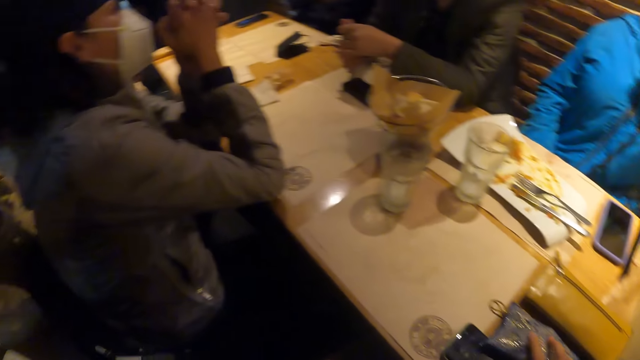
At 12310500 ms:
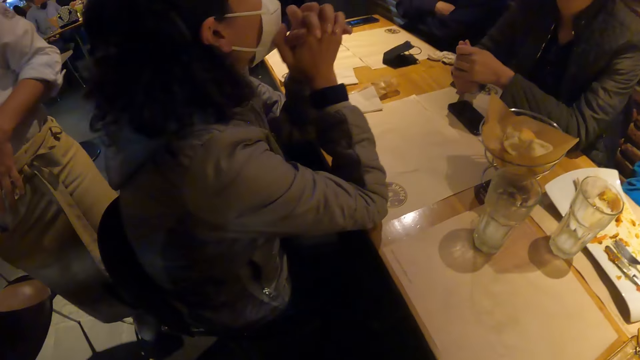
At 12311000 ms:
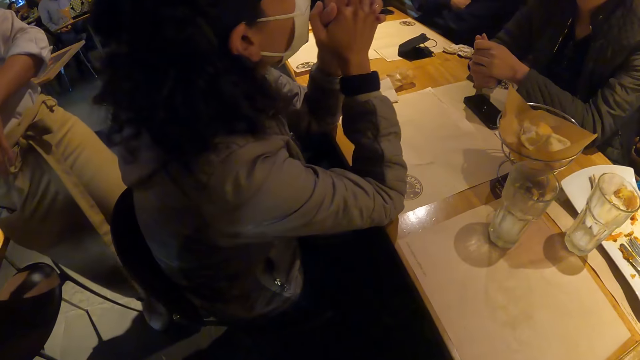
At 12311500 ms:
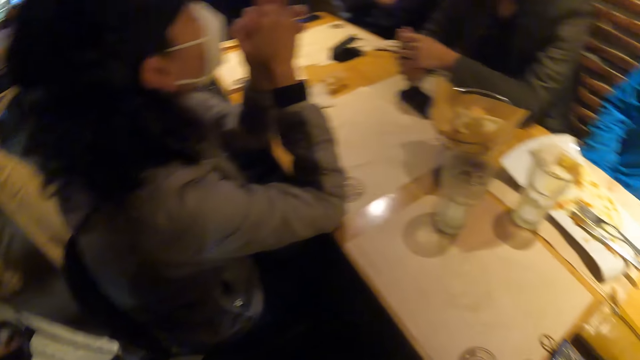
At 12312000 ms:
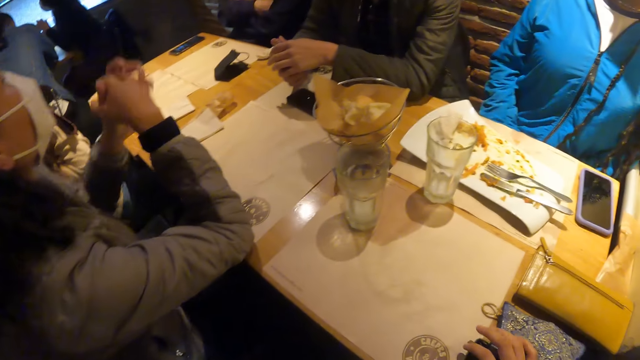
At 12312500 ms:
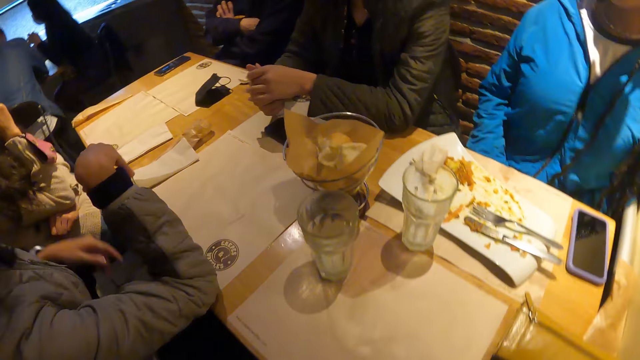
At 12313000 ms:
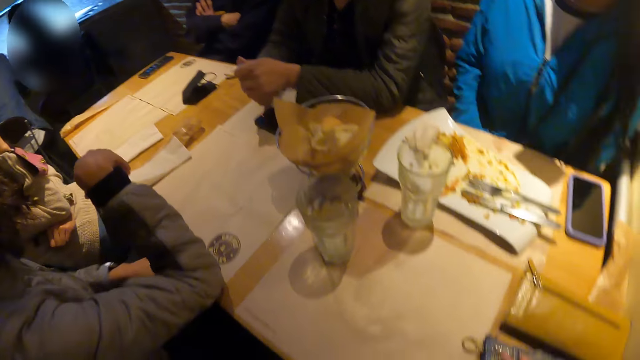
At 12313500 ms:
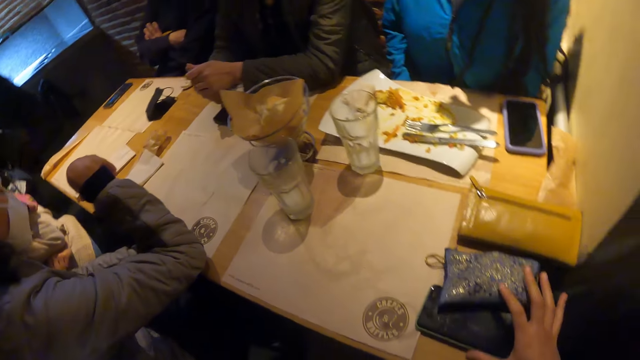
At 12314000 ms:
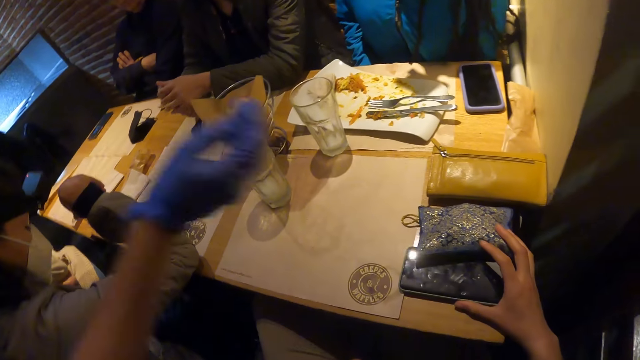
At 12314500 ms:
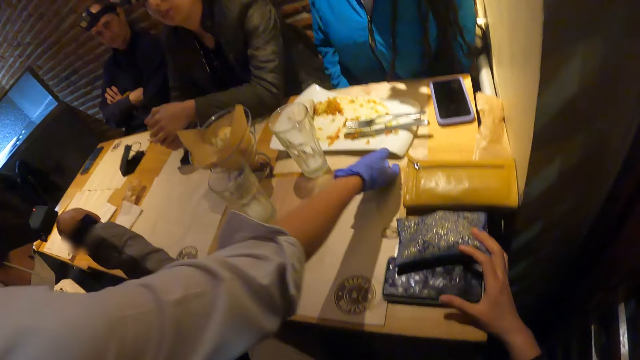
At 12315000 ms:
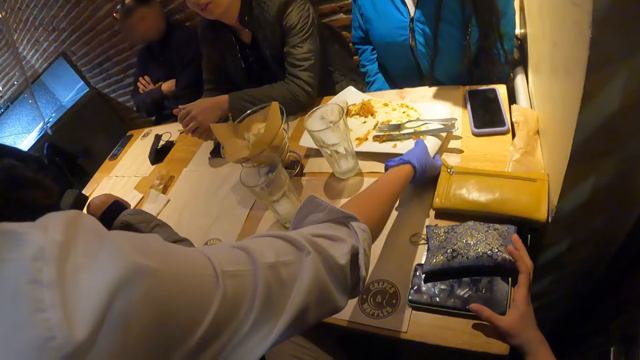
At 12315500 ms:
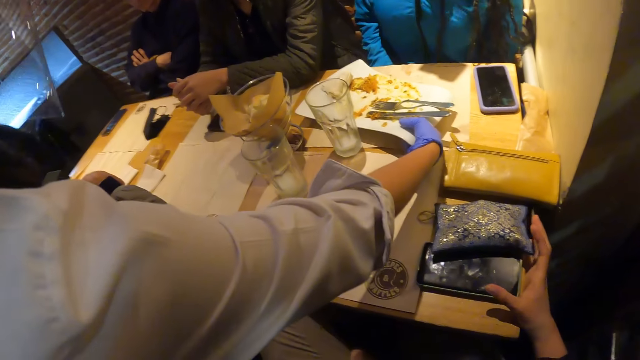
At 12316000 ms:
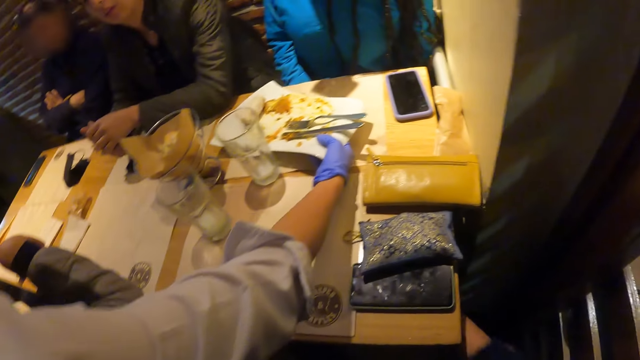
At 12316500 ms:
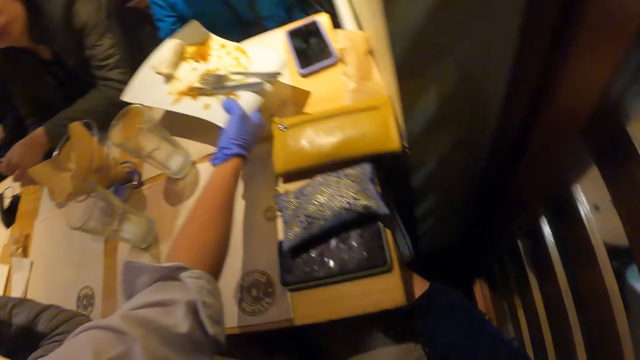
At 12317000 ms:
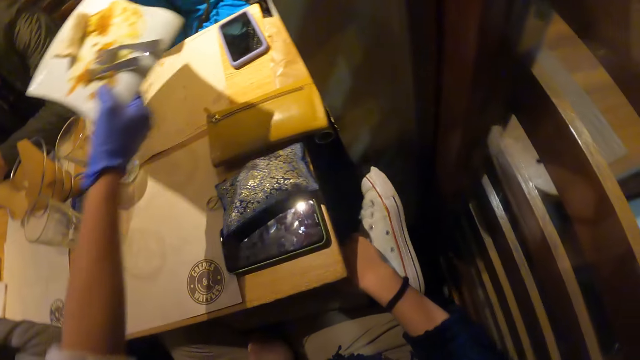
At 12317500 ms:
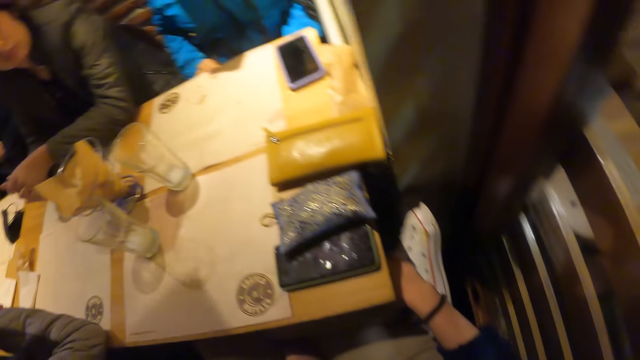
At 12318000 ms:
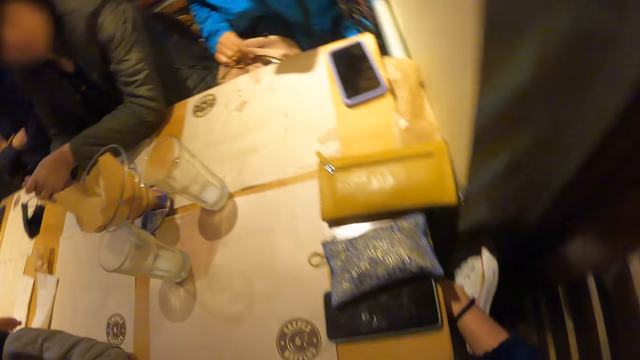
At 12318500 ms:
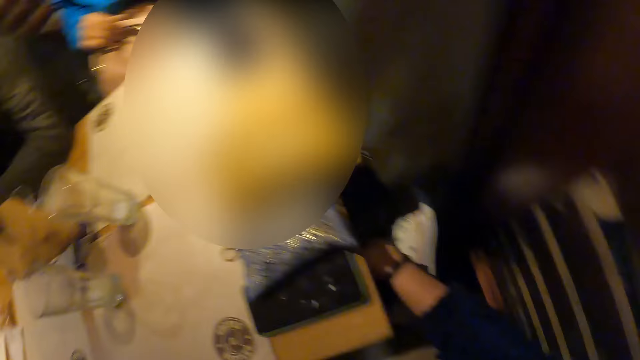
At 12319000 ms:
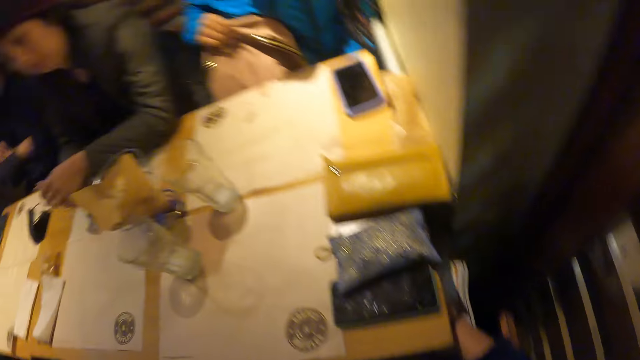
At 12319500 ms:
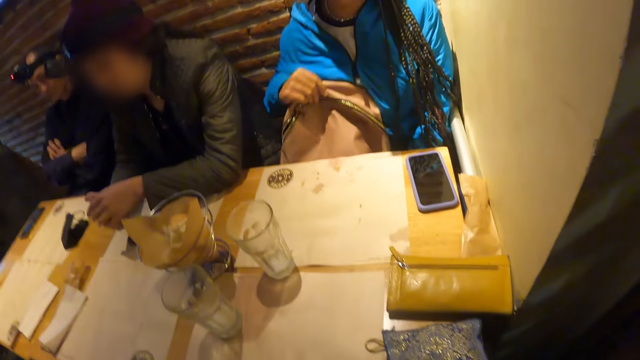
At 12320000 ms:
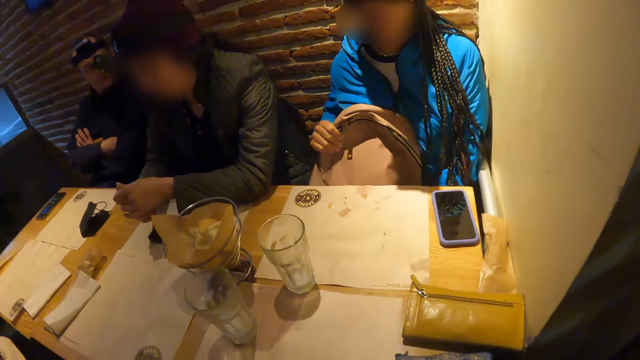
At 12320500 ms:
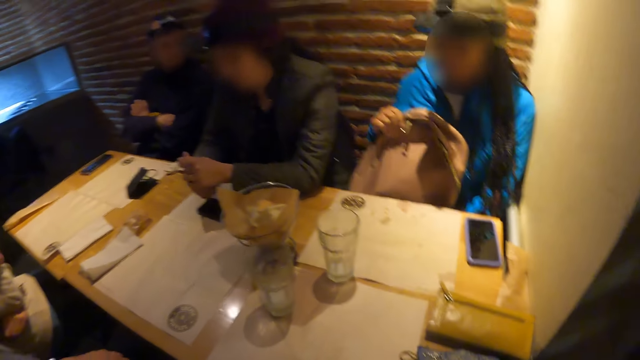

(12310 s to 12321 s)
The camera wearer moves the phone and the purse. A woman picks up a plate from the table with her right hand. The camera wearer touches her feet with her right hand. She pulls a foot. Another woman picks up a bag on the floor with her right hand.

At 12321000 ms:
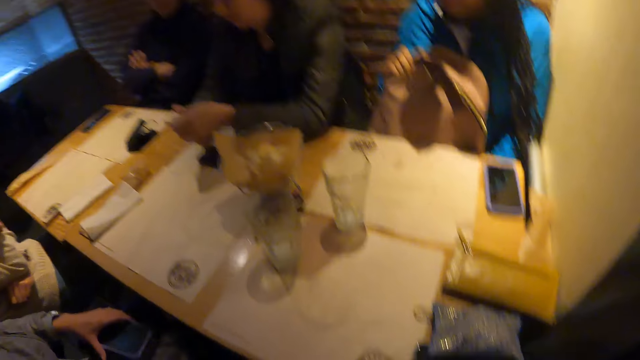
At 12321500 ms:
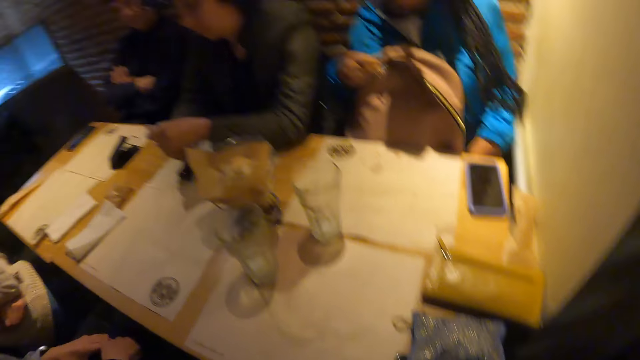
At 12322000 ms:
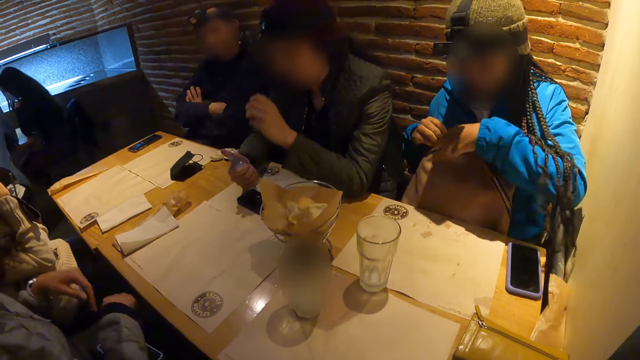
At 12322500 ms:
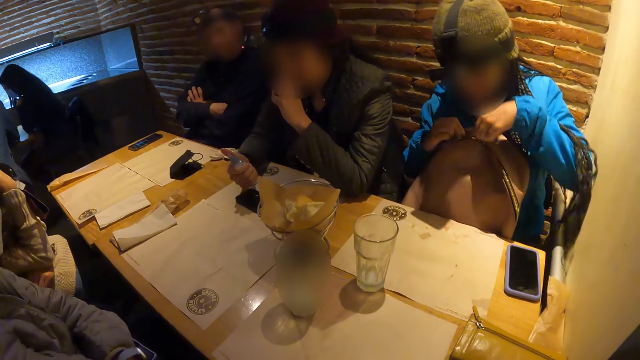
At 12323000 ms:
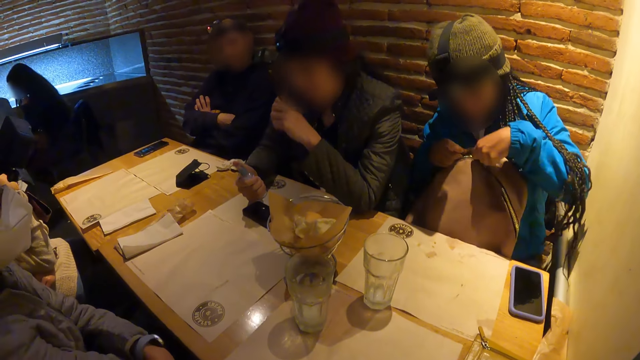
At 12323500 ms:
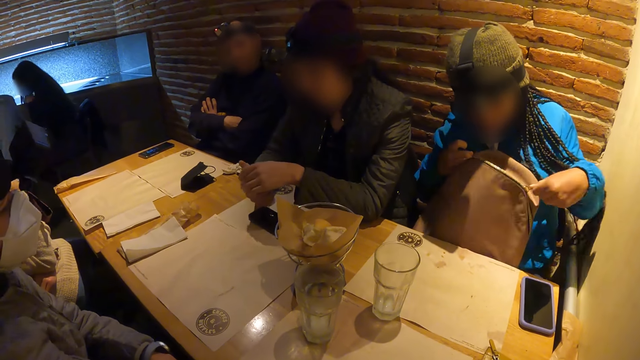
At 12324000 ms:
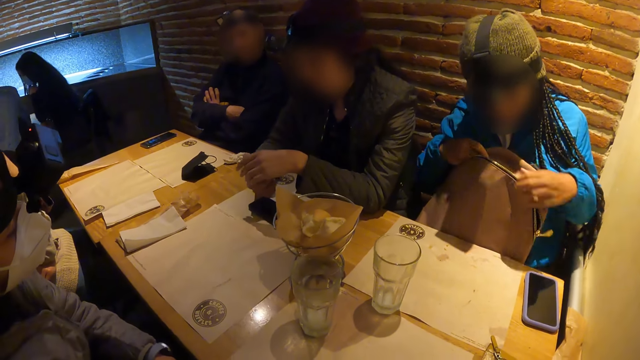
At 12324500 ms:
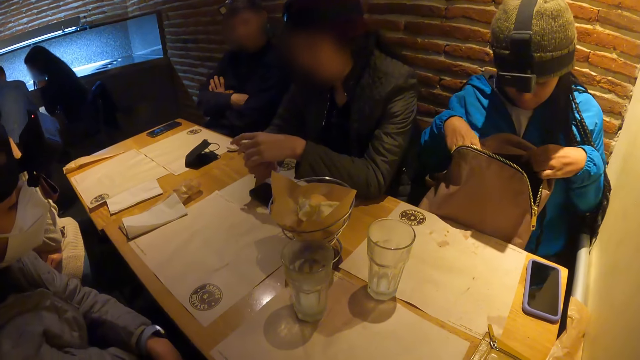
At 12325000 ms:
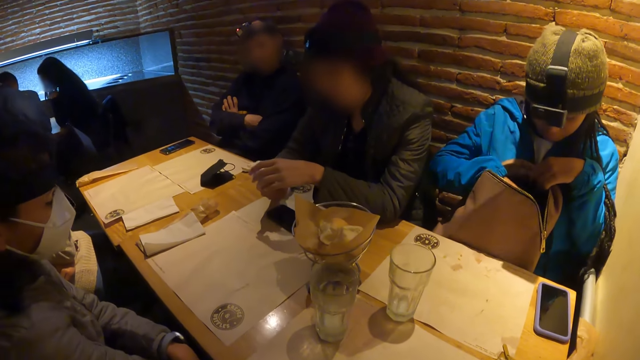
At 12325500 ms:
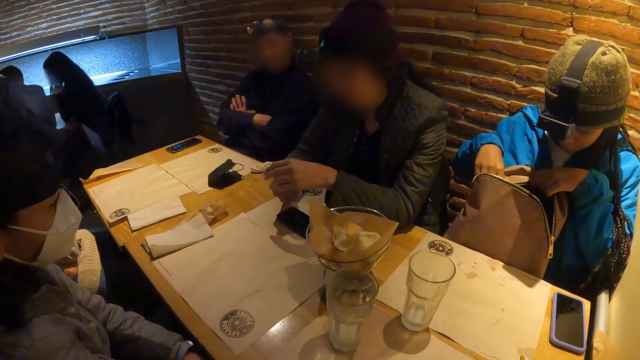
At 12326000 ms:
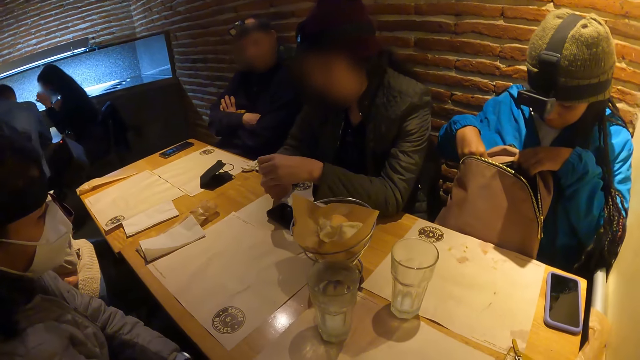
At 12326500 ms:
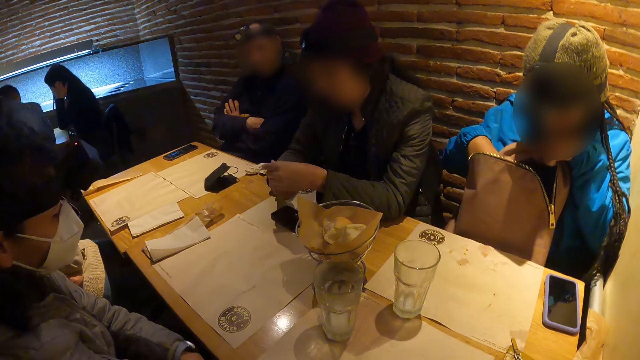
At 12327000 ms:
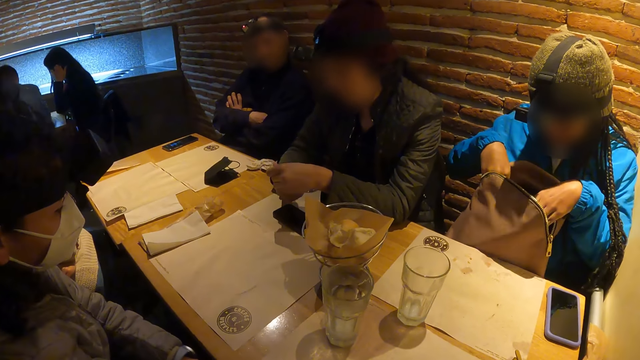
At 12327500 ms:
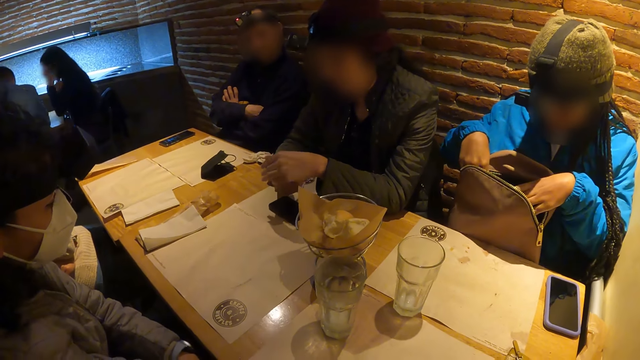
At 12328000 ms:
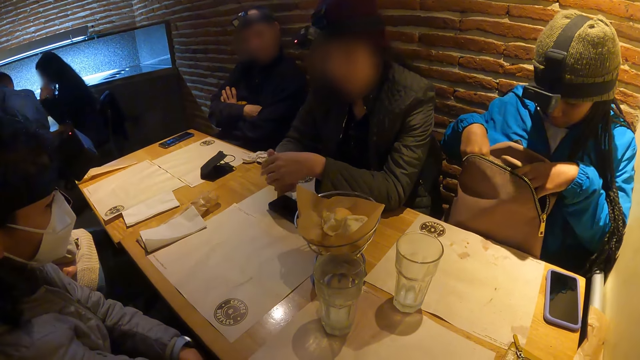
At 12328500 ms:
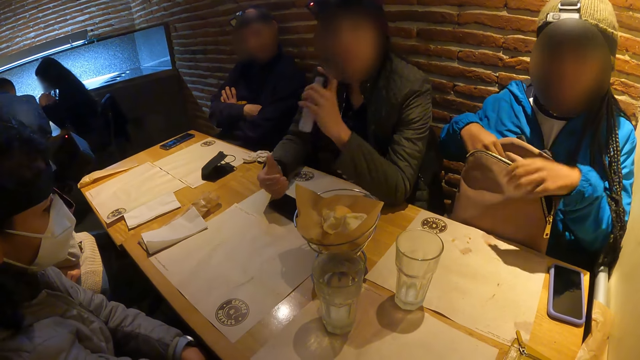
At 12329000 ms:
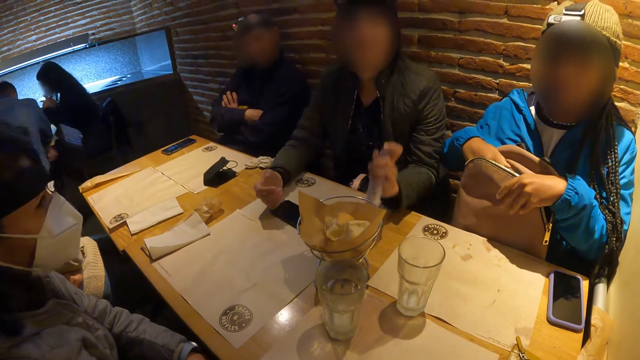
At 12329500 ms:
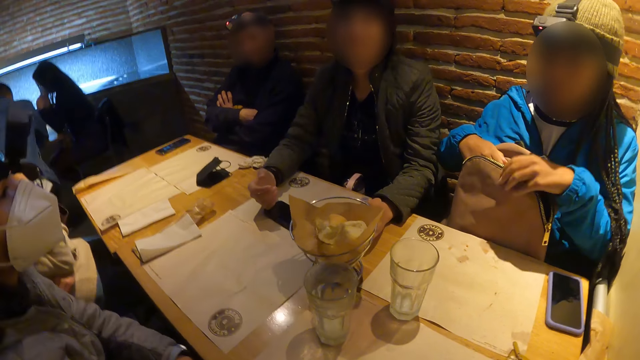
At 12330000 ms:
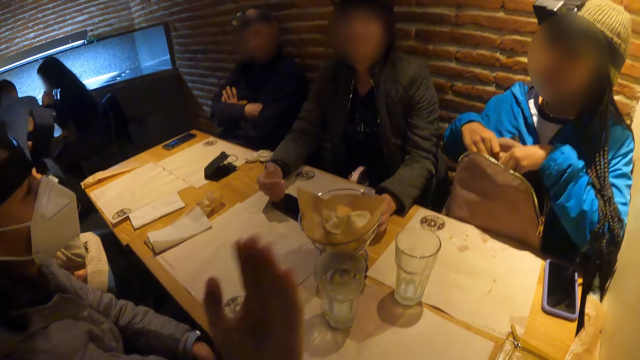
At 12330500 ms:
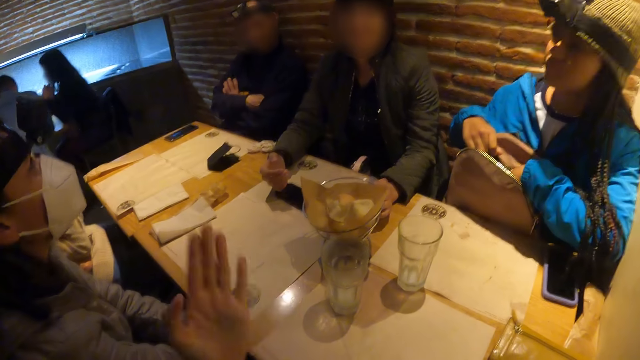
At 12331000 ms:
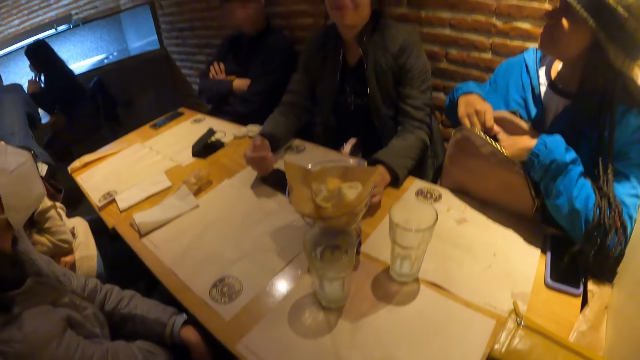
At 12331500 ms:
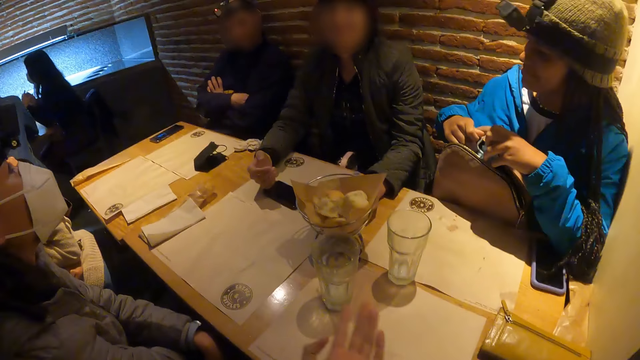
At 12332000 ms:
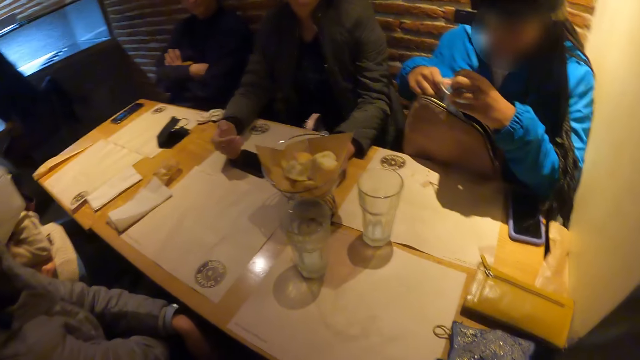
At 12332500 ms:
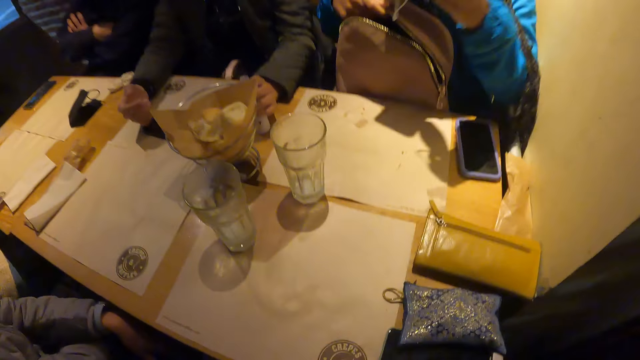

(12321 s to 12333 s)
A woman unzips the bag in her right hand with her left hand. Another woman drops a bottle of salt on the table with her left hand. The camera wearer converses with a person, a woman, another woman, a man and another person. The first woman picks up a mask from the bag with her left hand.
